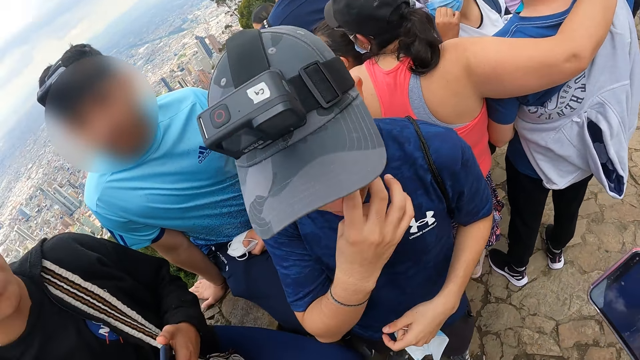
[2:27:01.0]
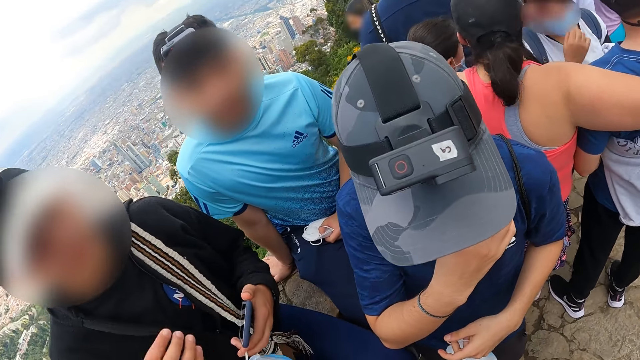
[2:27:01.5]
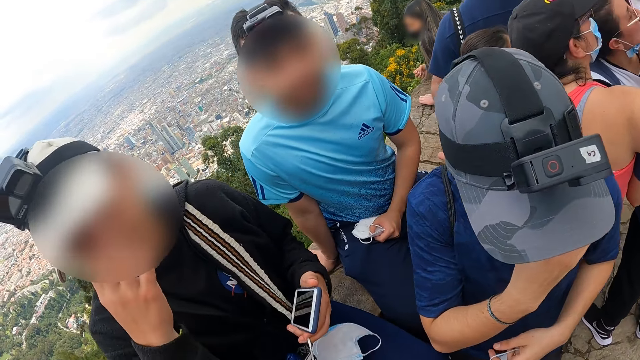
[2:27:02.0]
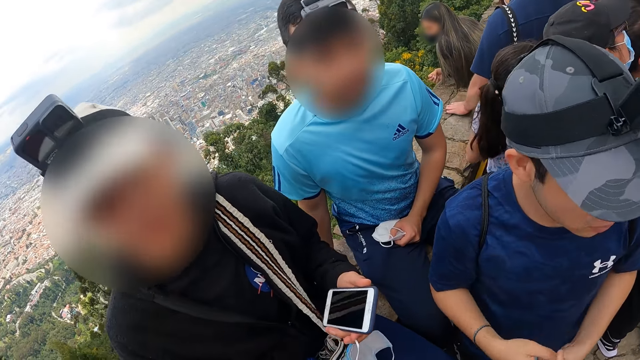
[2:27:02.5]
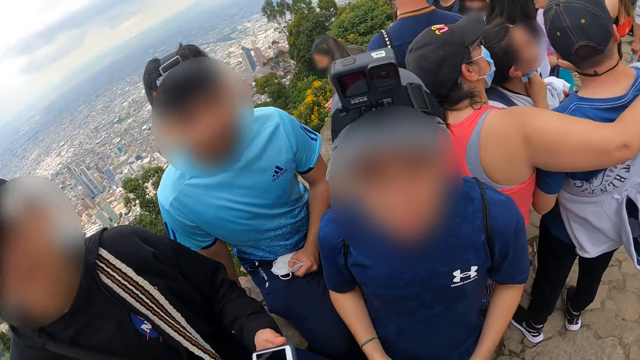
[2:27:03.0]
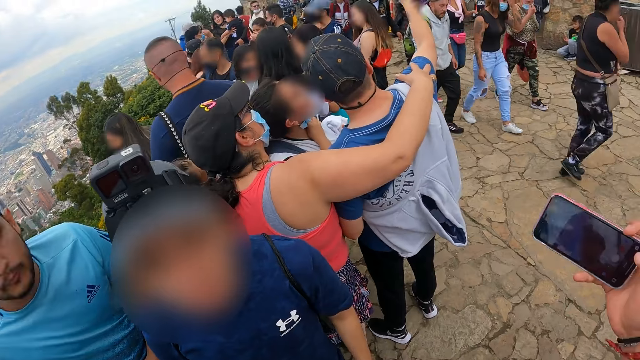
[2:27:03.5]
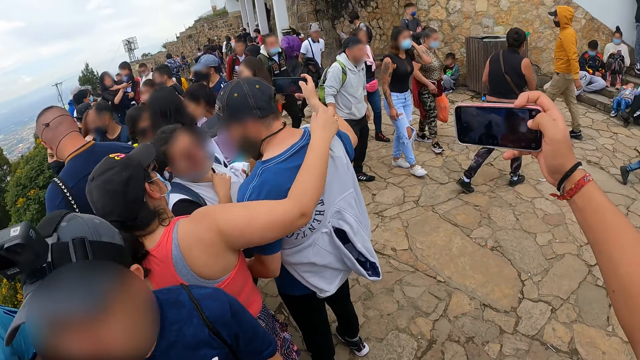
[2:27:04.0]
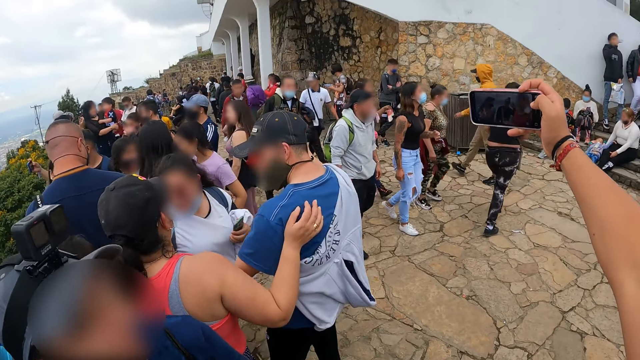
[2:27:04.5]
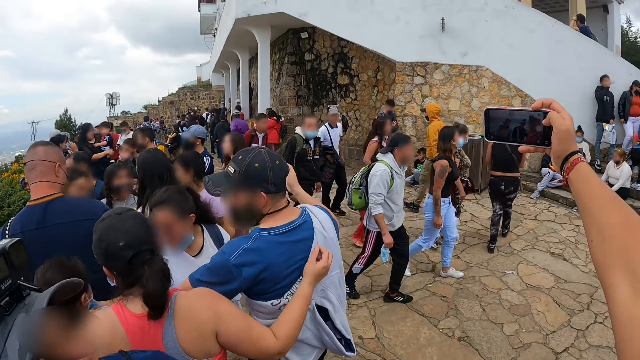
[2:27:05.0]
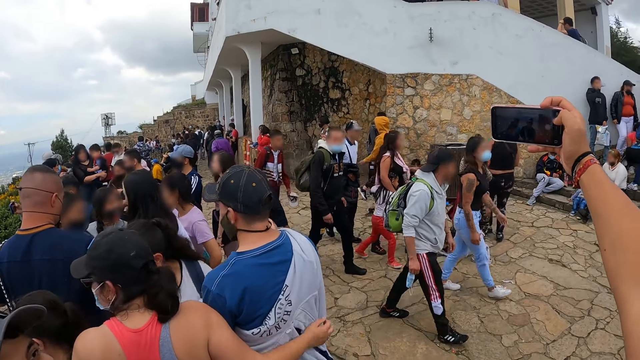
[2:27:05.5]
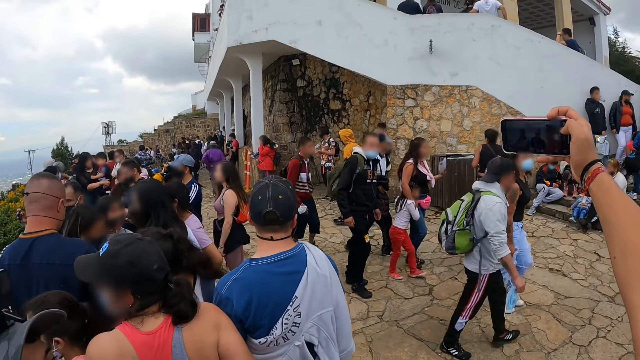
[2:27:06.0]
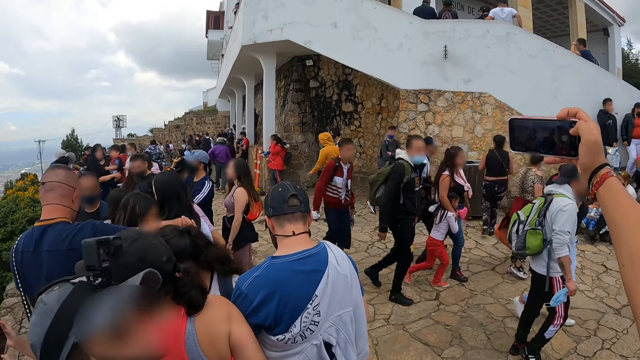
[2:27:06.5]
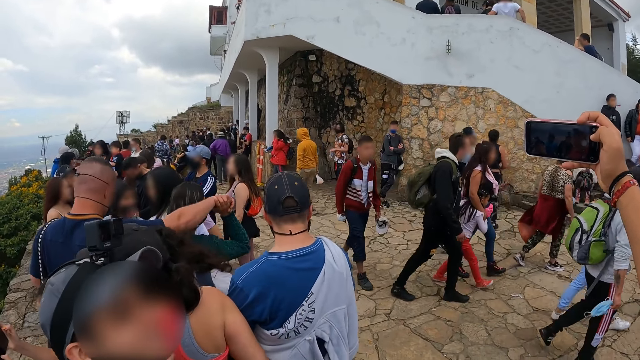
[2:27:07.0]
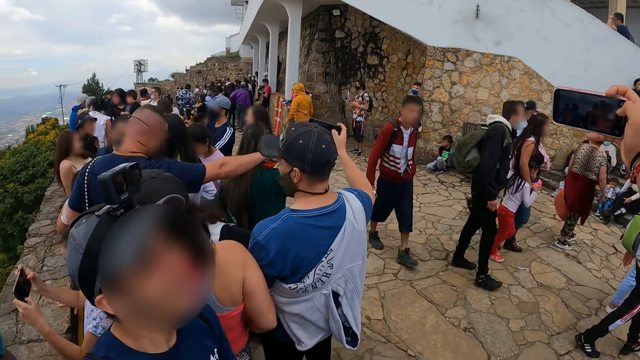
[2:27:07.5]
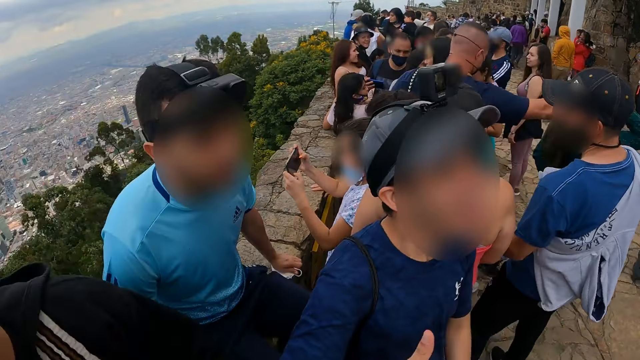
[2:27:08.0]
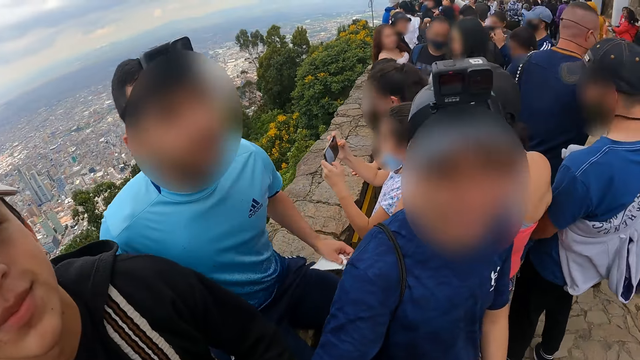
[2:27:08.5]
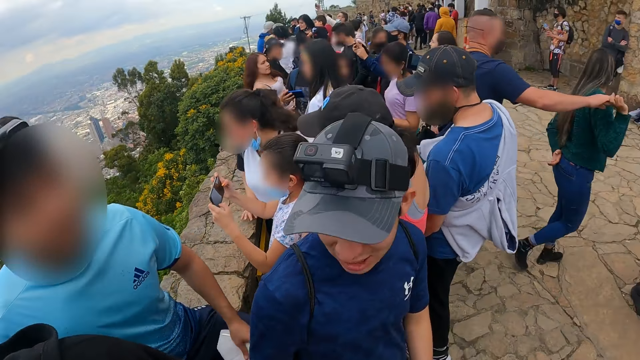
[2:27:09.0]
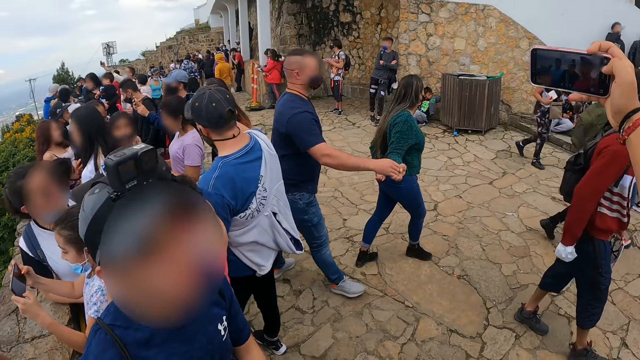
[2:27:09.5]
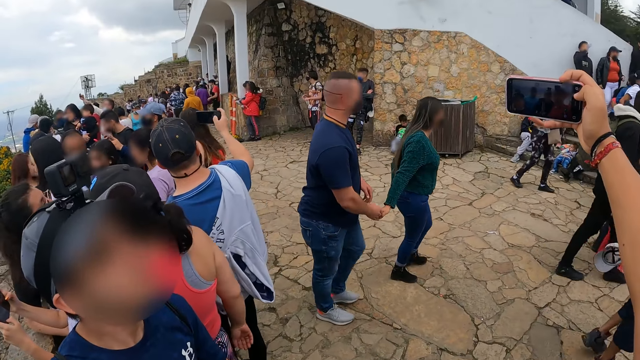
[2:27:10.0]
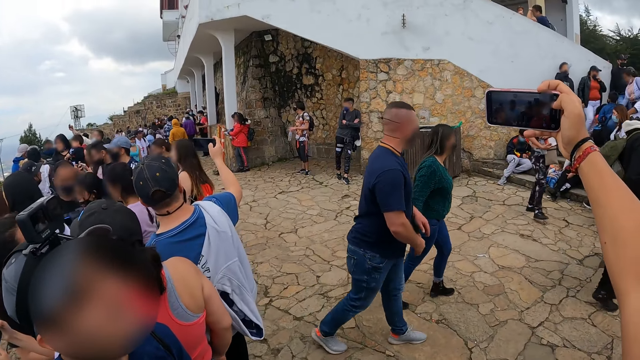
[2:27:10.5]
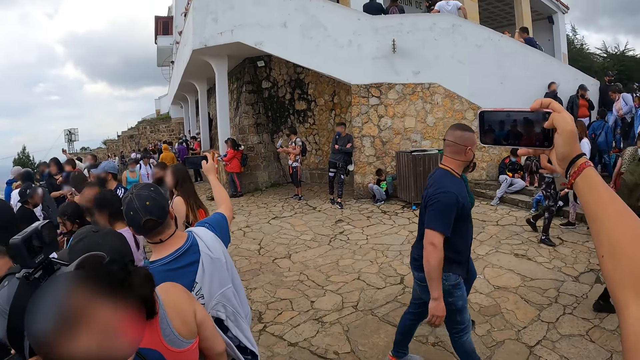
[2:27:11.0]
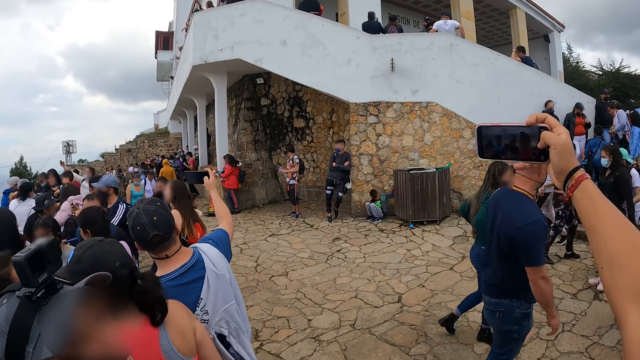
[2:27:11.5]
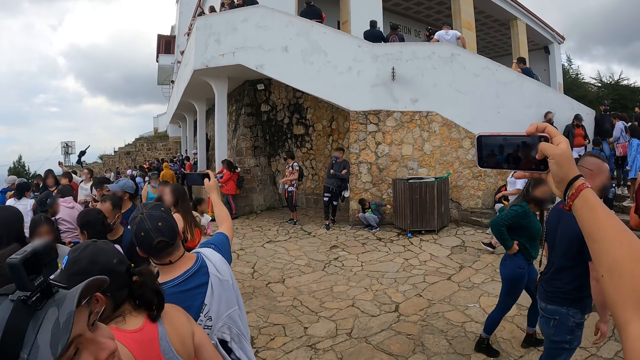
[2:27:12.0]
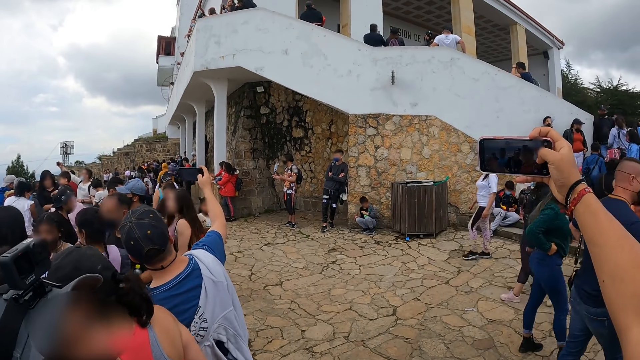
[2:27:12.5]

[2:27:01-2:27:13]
A woman looks at the camera wearer. The camera wearer takes a group picture with the phone in his right hand.

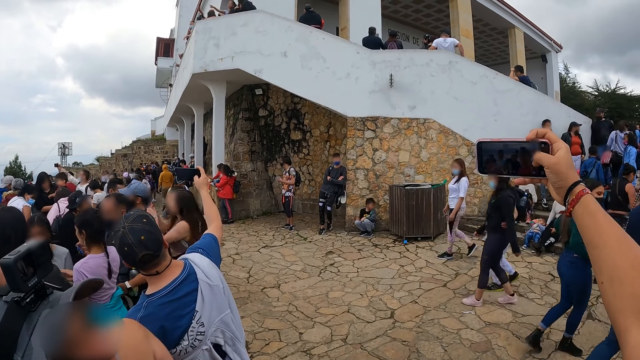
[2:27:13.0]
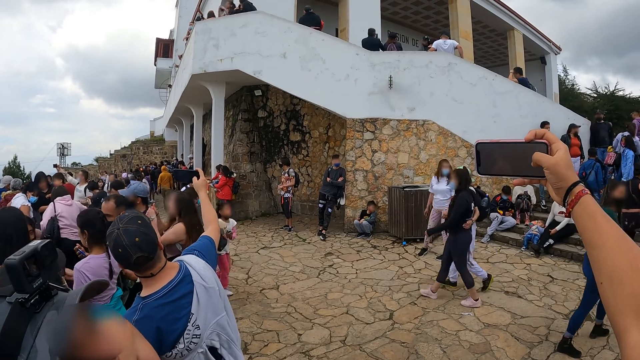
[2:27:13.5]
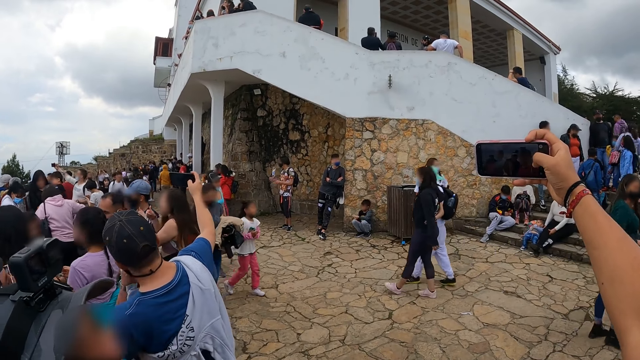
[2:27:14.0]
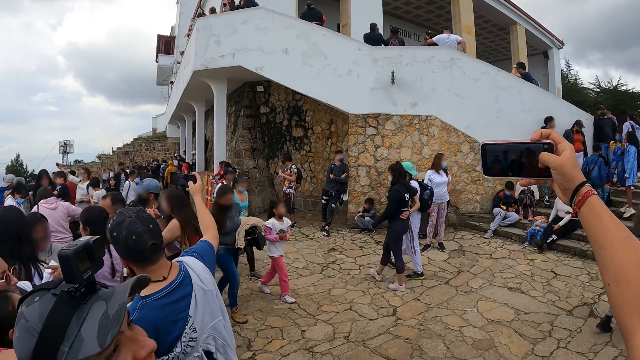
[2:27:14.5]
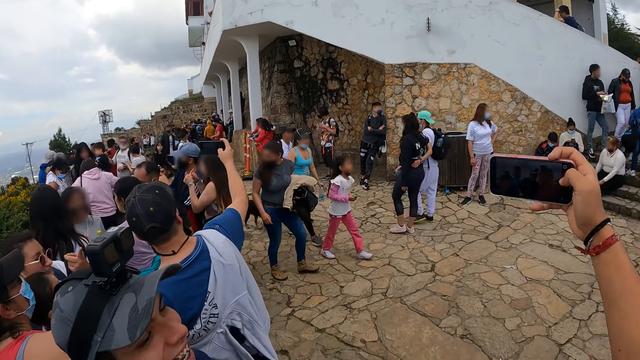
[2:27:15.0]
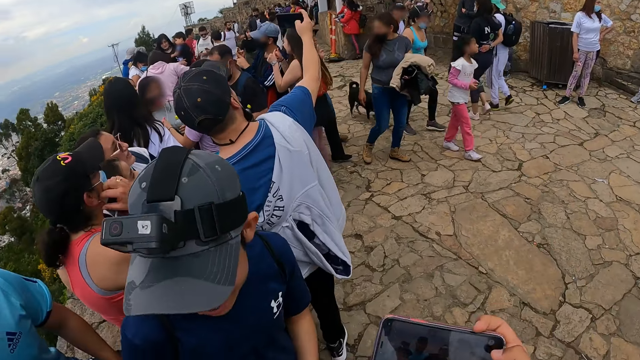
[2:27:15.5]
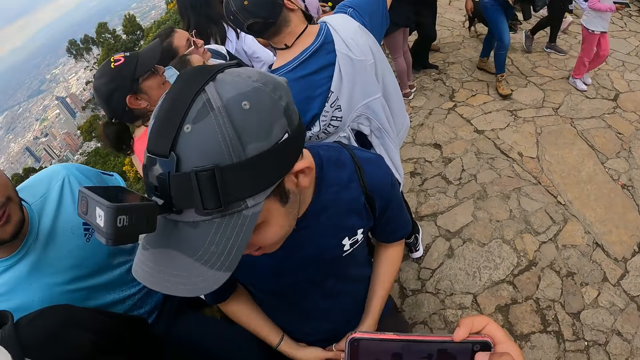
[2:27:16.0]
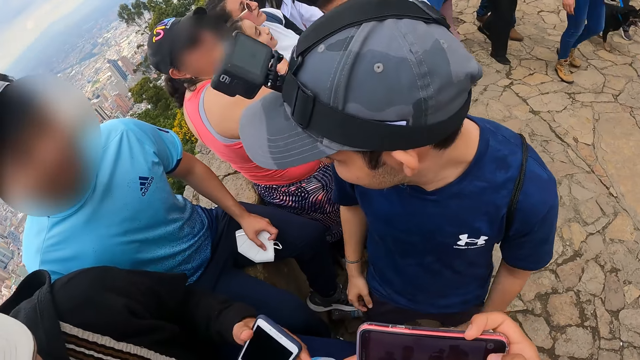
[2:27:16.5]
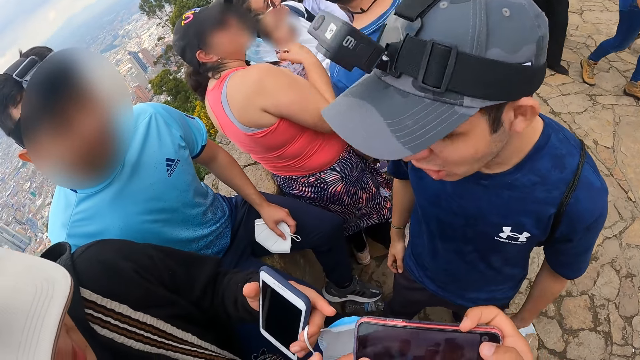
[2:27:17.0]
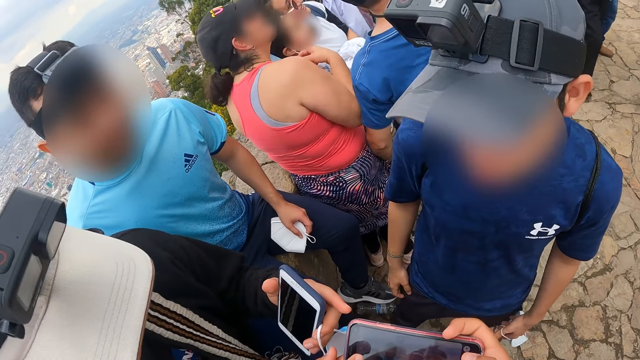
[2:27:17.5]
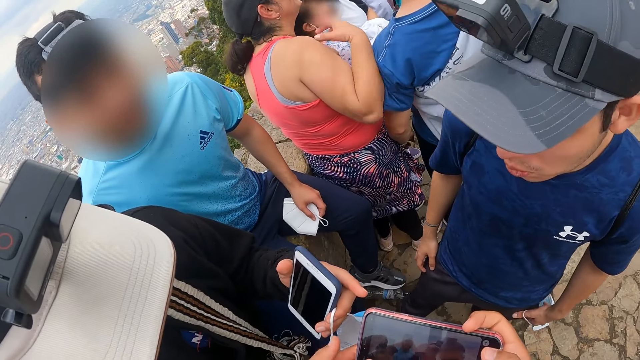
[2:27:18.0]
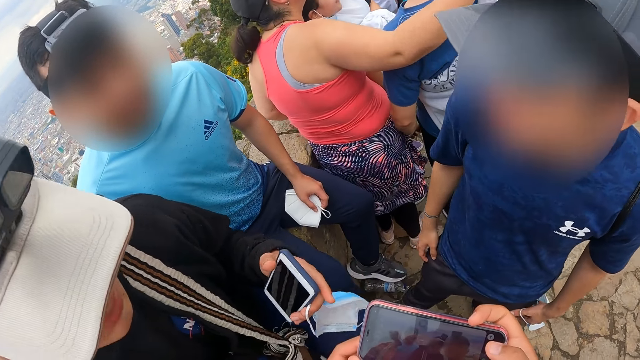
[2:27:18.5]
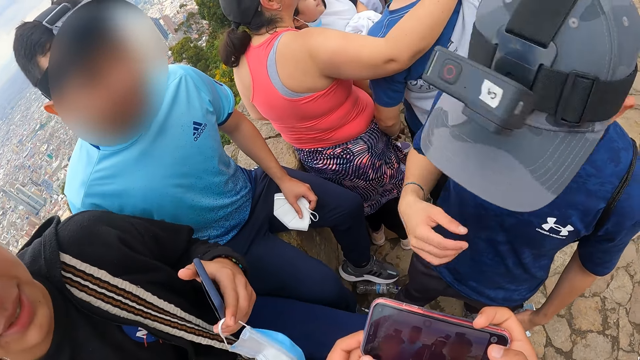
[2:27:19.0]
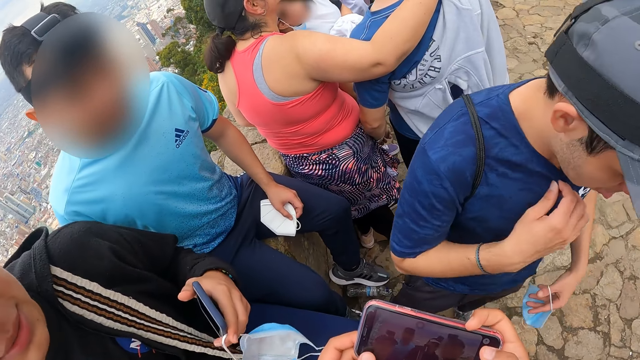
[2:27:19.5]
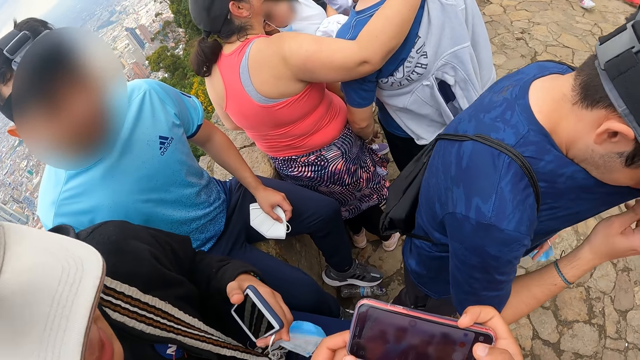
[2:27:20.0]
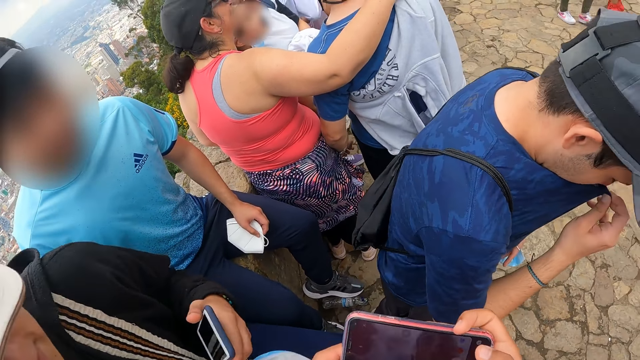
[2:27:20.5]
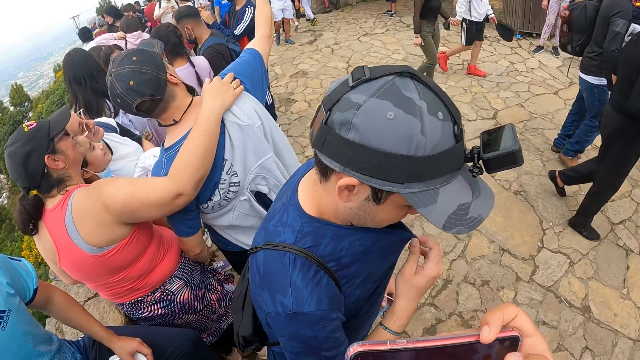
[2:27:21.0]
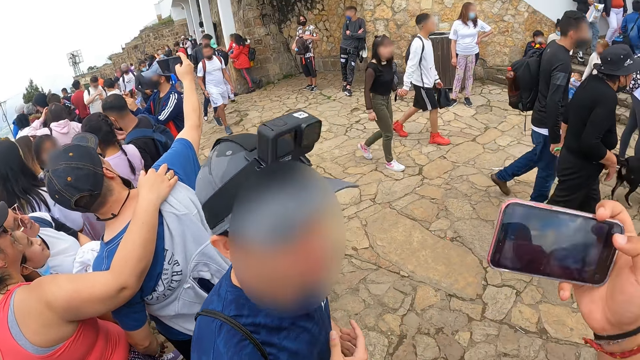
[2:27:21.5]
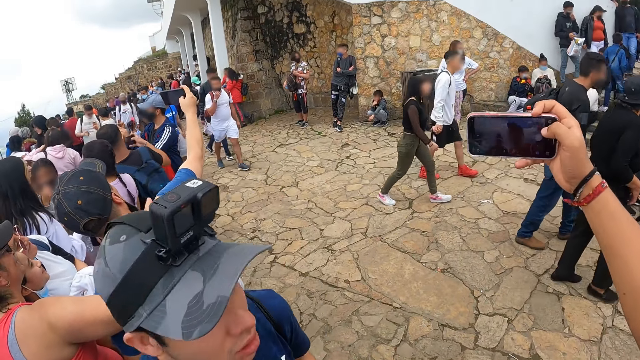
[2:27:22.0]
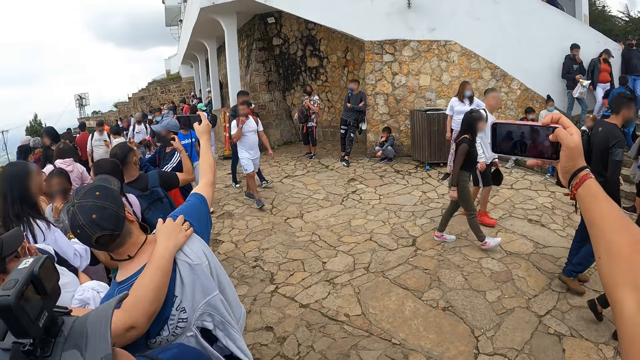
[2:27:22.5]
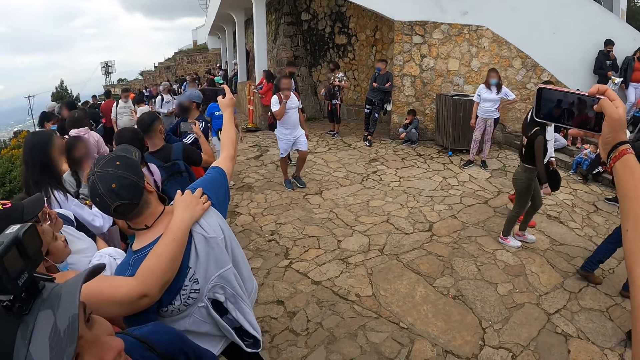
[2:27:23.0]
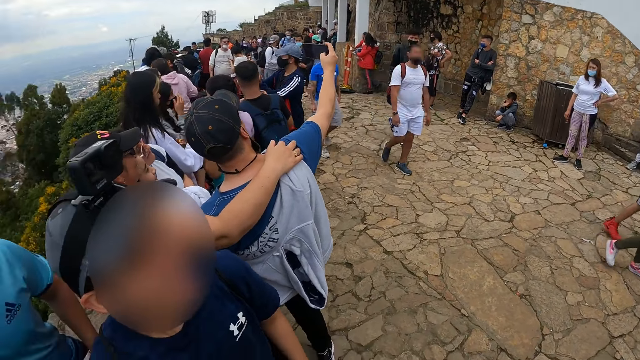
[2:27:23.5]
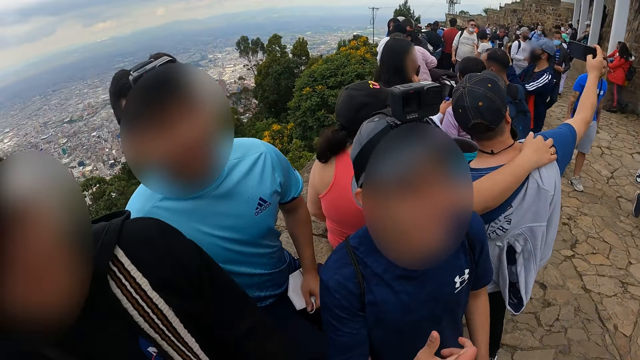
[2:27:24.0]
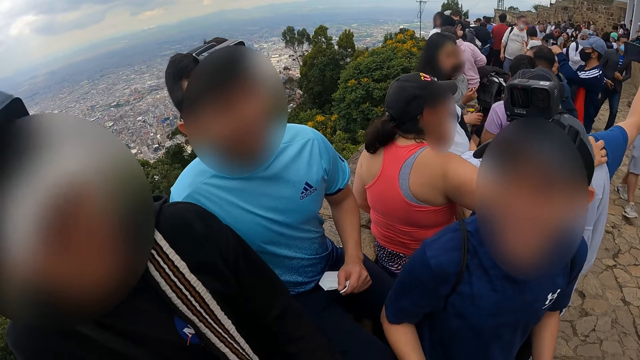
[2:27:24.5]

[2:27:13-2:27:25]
The camera wearer takes a group picture with the phone.
